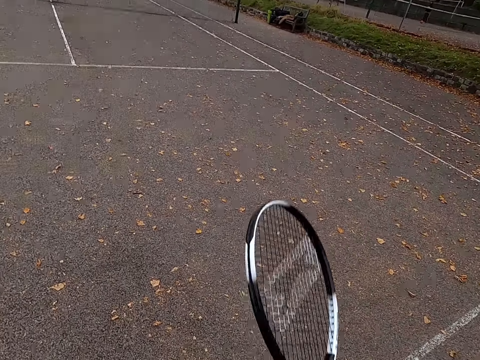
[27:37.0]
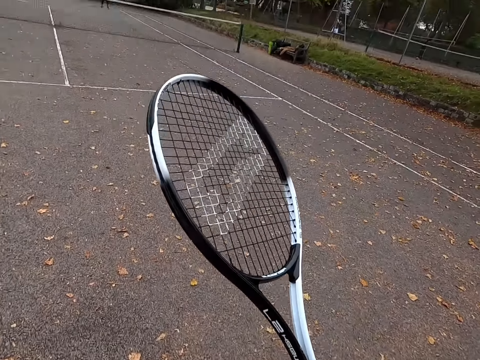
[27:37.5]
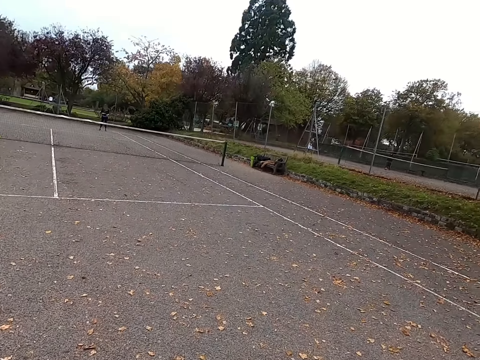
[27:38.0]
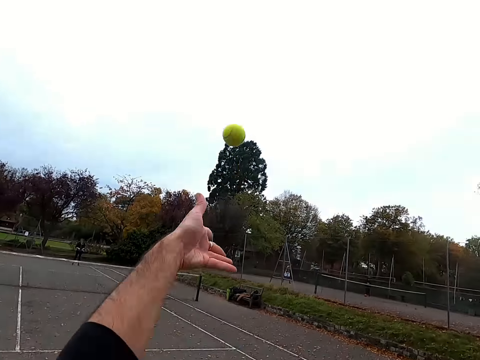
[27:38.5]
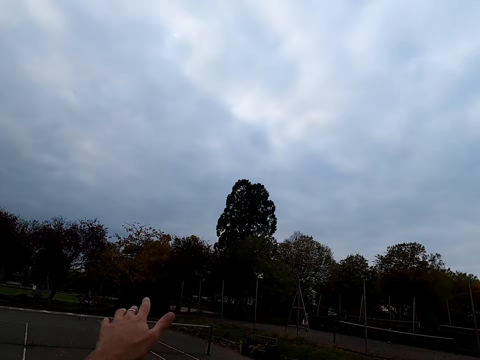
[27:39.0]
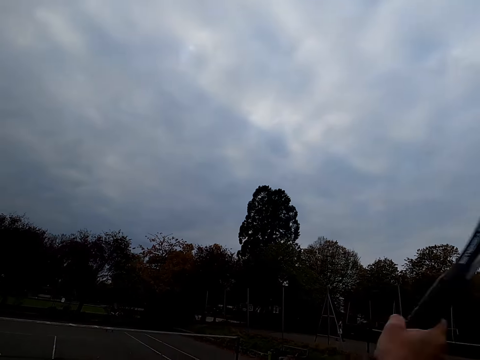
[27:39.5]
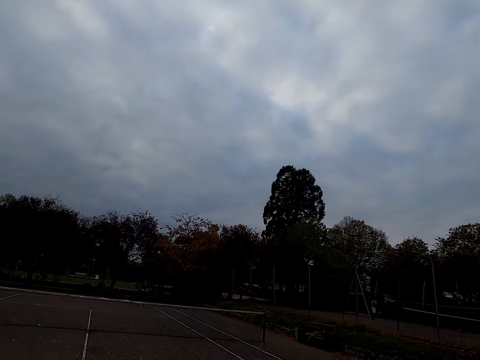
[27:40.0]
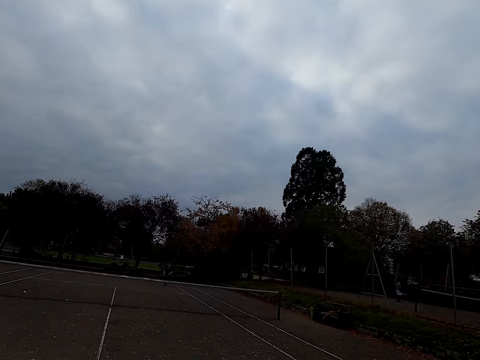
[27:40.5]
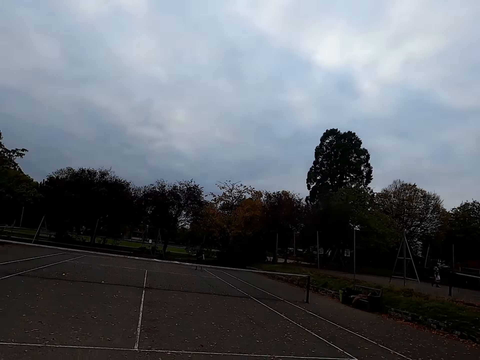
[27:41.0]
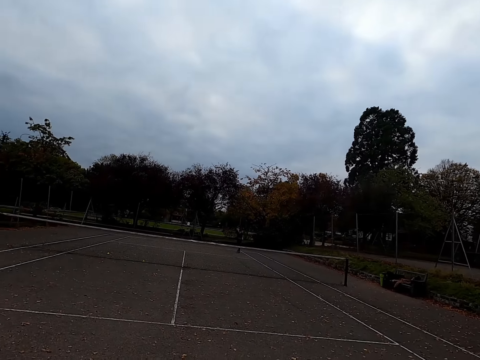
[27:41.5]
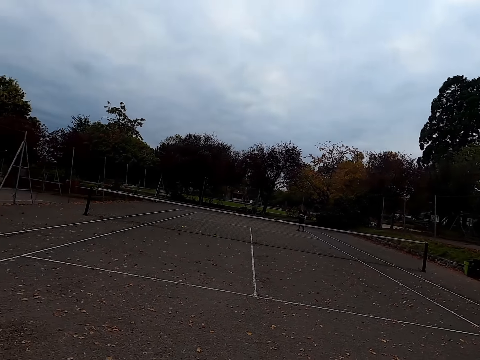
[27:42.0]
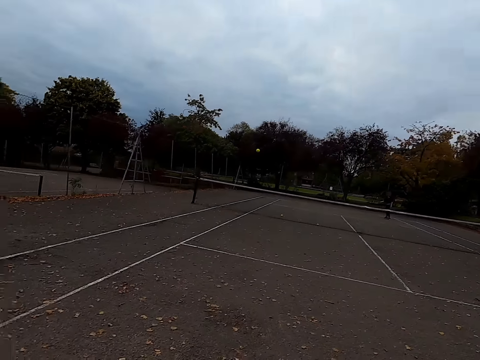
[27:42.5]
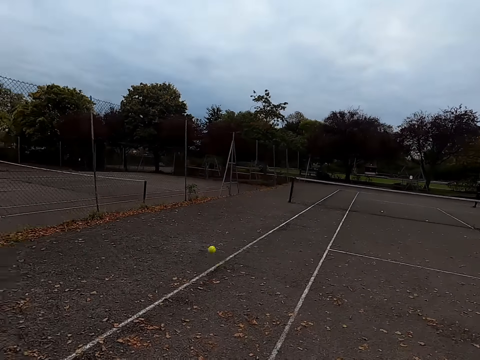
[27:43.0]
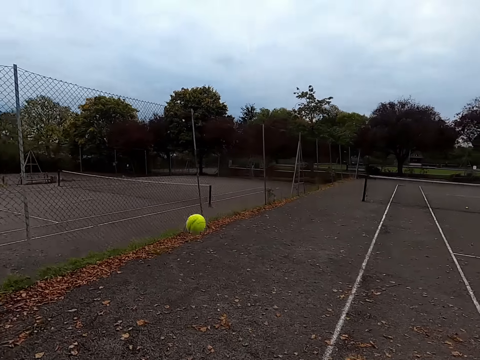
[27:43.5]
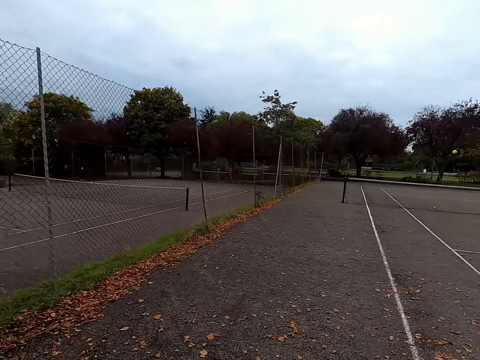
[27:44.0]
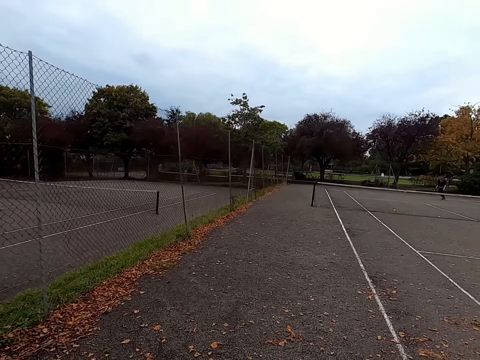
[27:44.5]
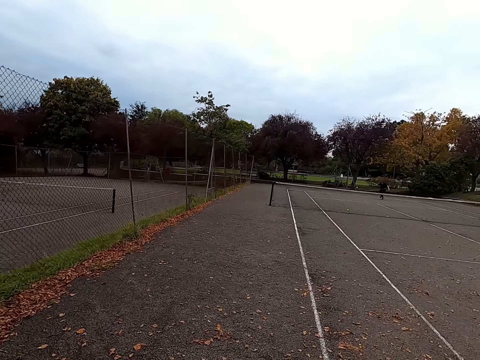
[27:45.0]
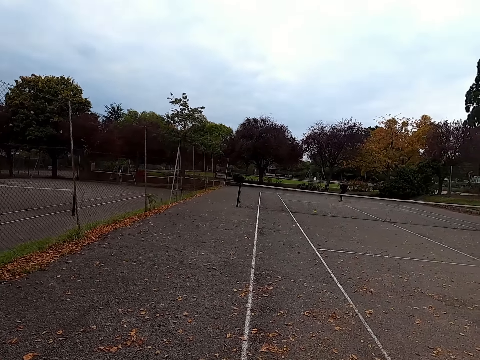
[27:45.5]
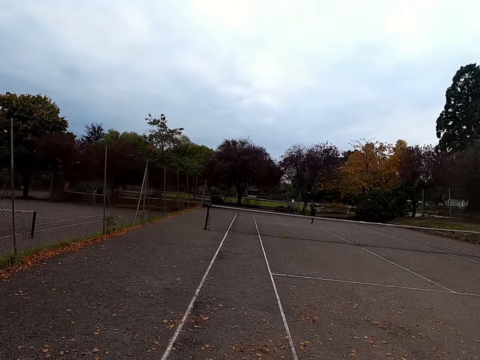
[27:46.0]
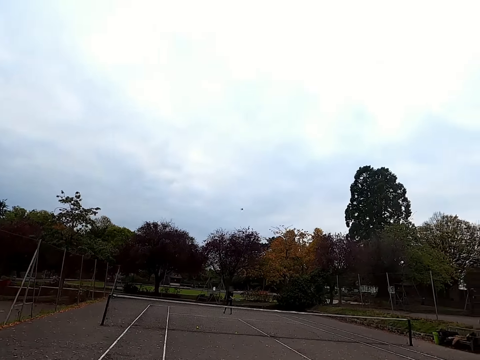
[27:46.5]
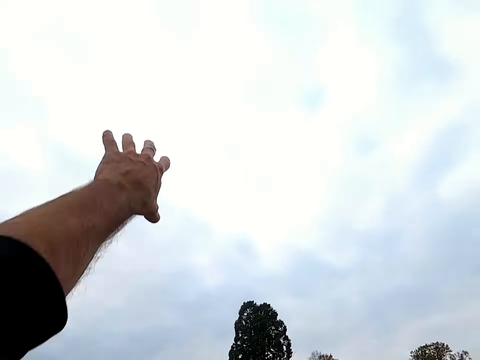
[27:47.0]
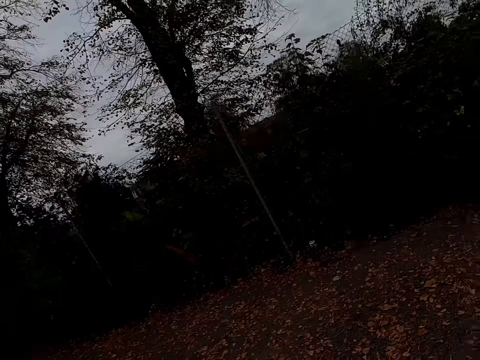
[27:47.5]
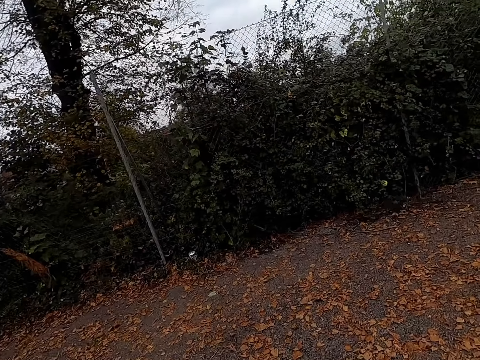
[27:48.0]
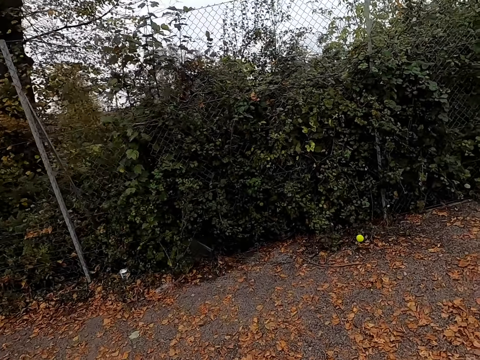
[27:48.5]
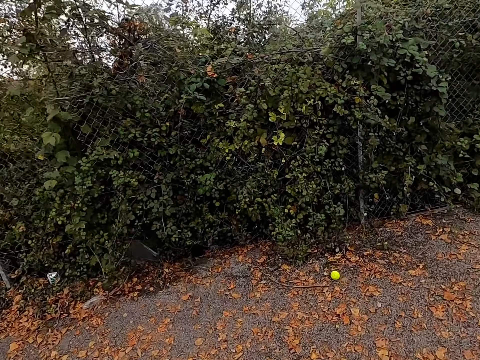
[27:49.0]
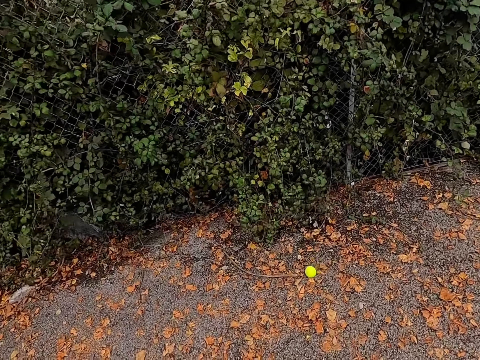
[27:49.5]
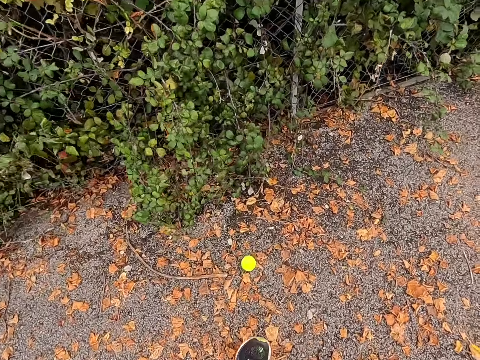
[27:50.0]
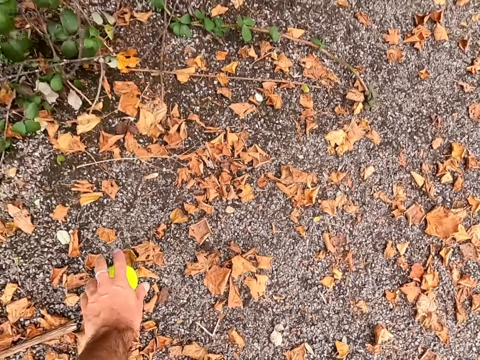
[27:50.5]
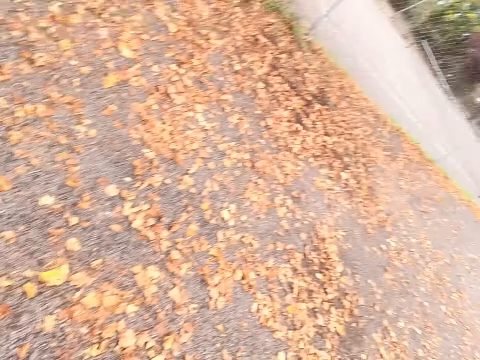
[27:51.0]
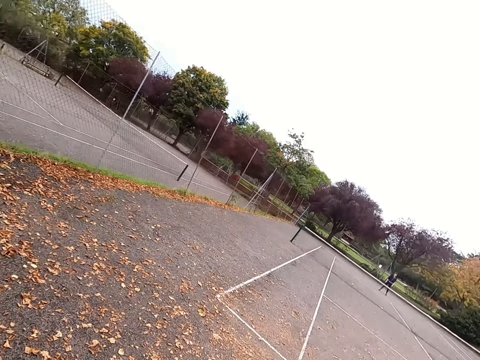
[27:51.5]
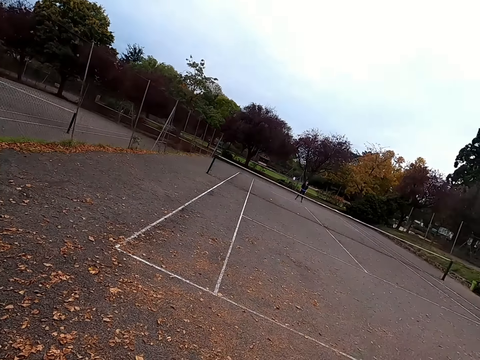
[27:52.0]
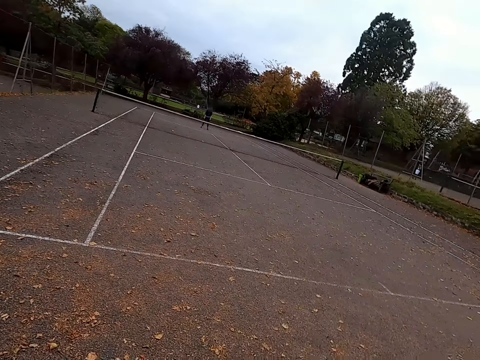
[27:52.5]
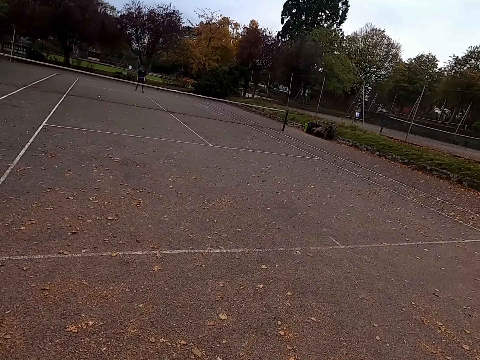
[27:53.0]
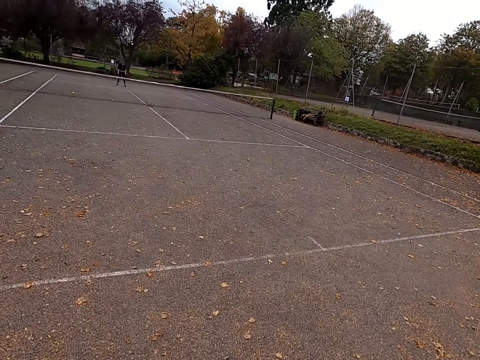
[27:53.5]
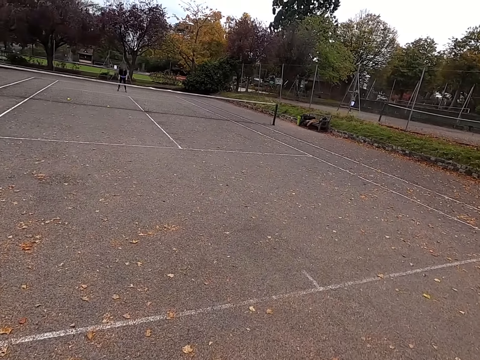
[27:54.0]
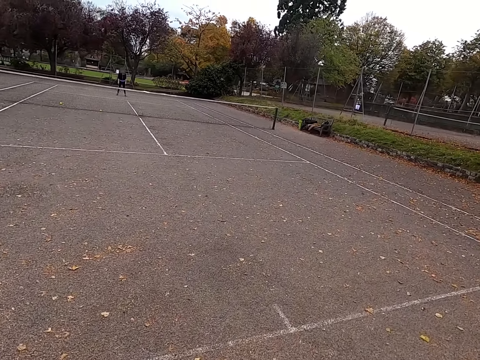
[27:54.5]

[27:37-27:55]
The camera wearer throws the tennis ball up. They hit the tennis ball with a racquet. A woman hits the tennis ball with a racquet. The camera wearer hits the tennis ball with a racquet. The woman hits the tennis ball with a racquet. The camera wearer jumps up. They walk to the ball and walk around the tennis court. They pick up the tennis ball. They walk around the tennis court.

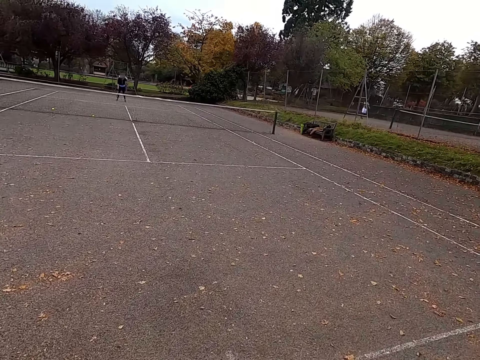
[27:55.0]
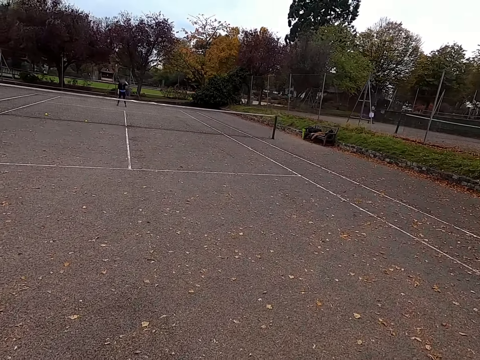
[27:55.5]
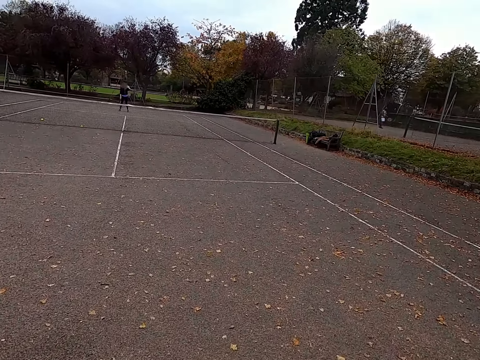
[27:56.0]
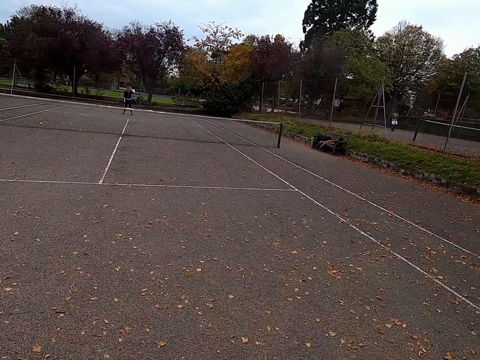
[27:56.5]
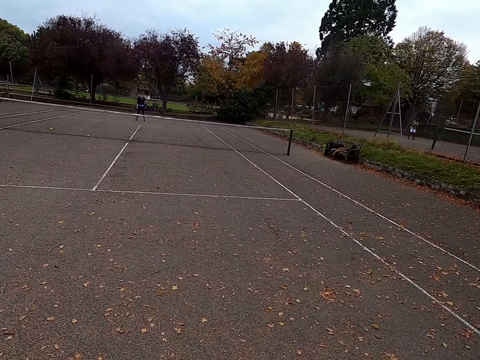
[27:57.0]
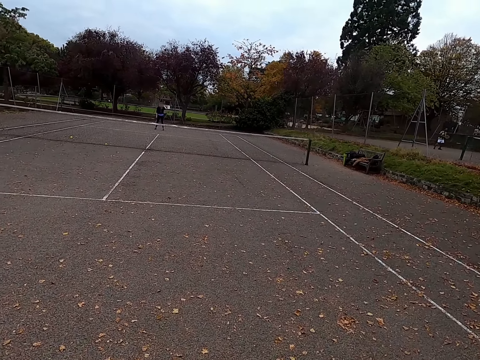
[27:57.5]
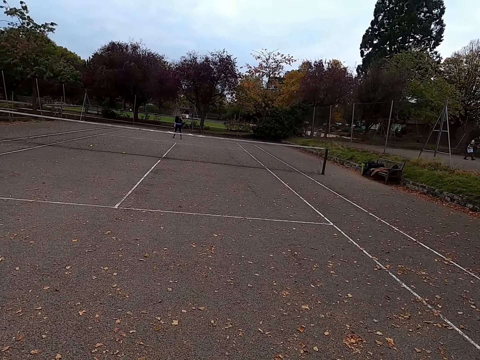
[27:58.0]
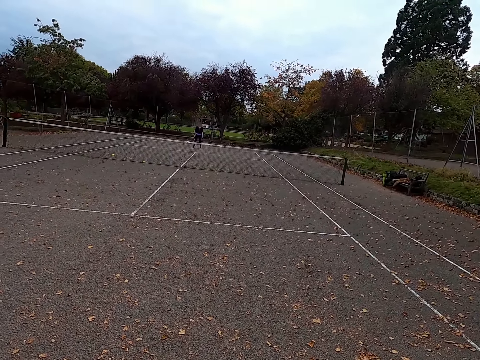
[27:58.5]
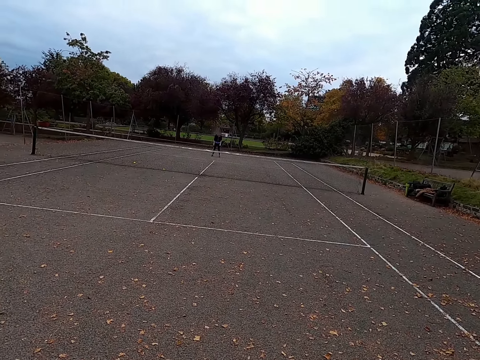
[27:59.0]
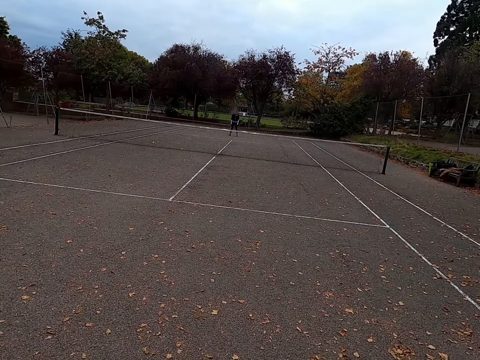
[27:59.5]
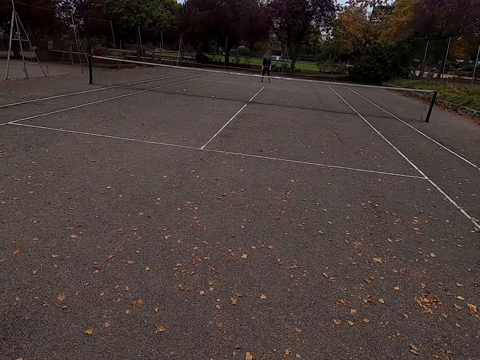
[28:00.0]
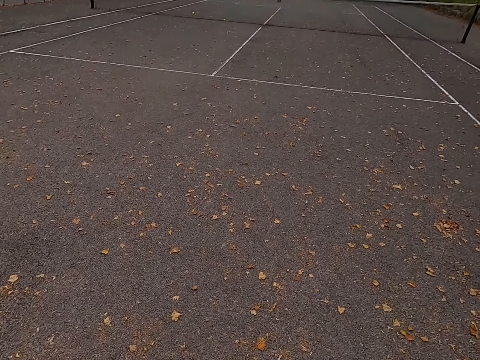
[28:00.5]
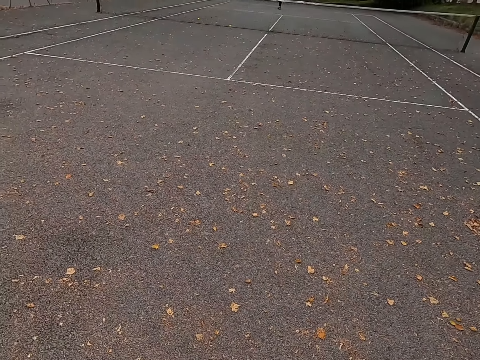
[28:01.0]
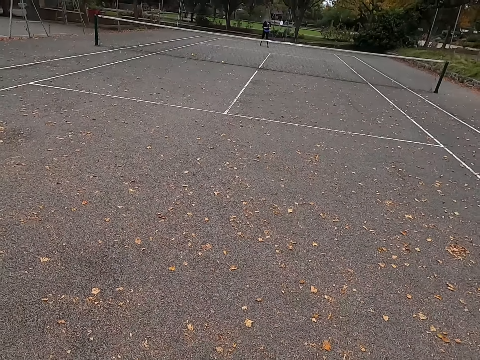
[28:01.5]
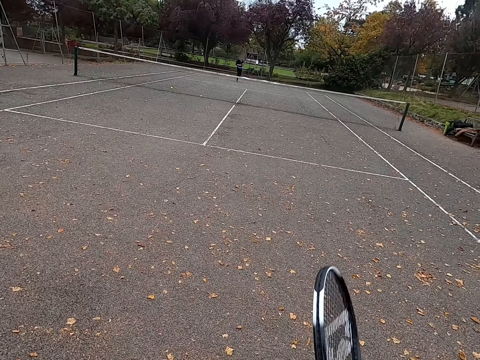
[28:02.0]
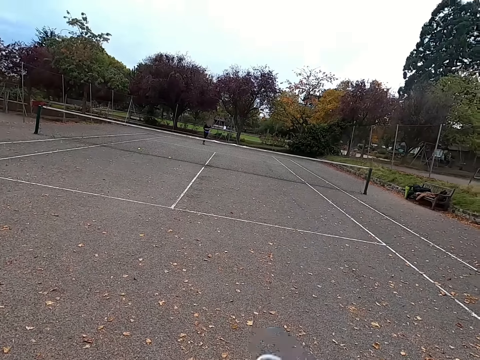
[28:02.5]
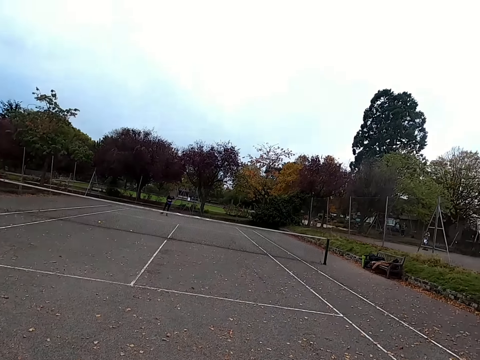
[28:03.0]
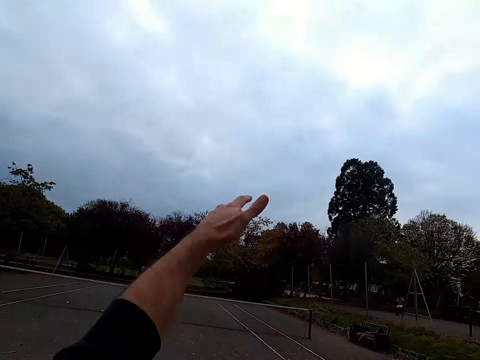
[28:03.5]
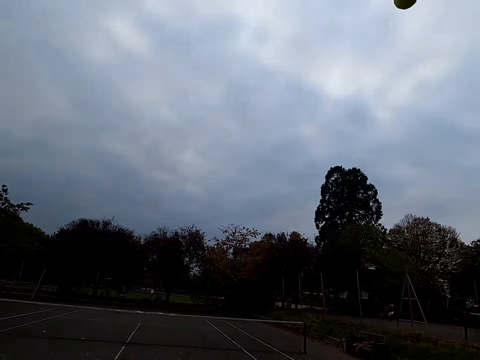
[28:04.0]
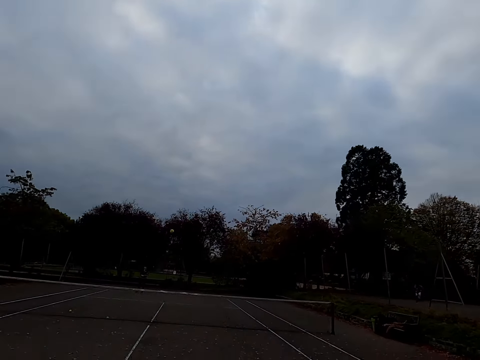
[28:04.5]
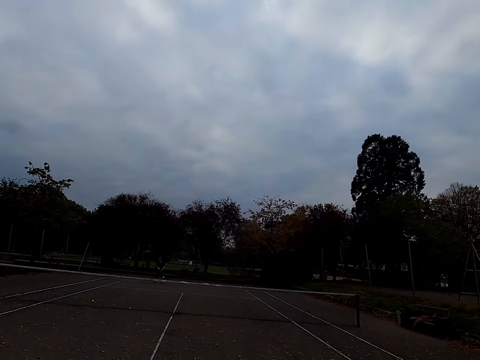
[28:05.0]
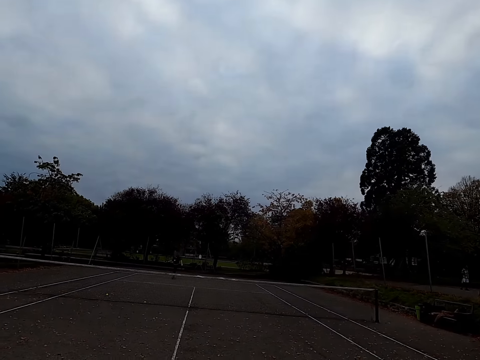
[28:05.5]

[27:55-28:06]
The camera wearer looks around the tennis court. They walk around the tennis court. They throw the tennis ball up. They hit the tennis ball with a racquet.
